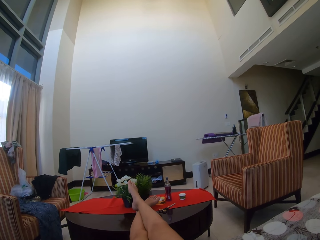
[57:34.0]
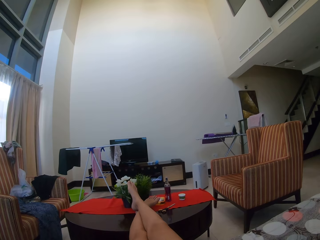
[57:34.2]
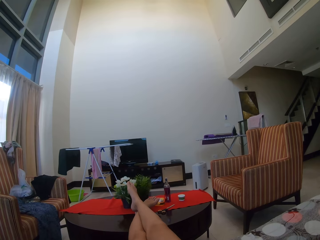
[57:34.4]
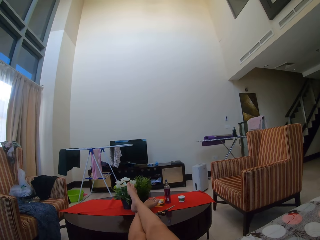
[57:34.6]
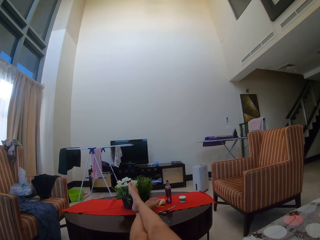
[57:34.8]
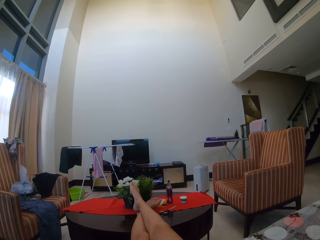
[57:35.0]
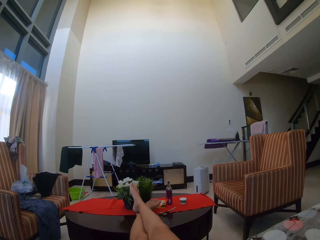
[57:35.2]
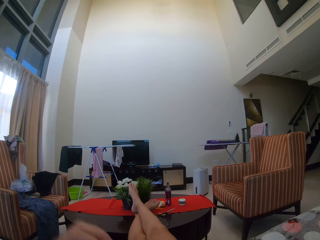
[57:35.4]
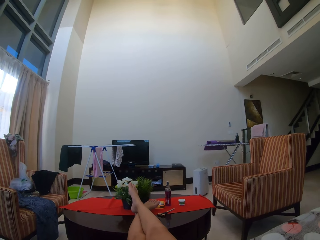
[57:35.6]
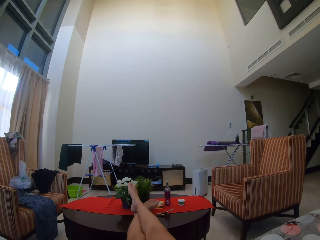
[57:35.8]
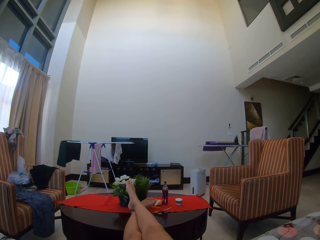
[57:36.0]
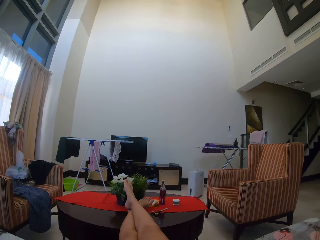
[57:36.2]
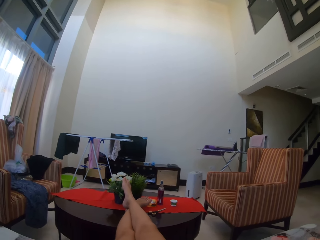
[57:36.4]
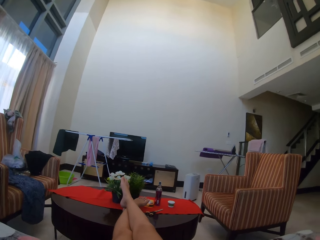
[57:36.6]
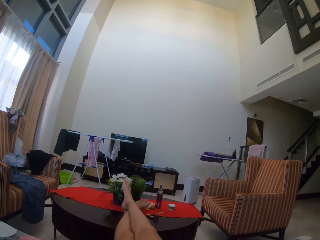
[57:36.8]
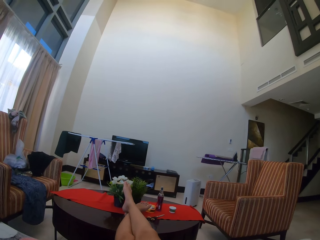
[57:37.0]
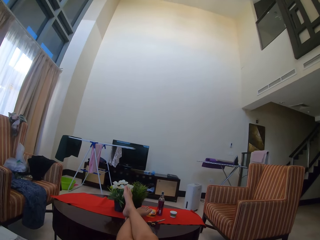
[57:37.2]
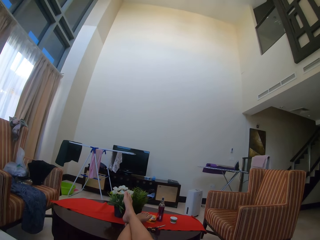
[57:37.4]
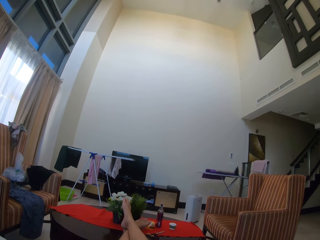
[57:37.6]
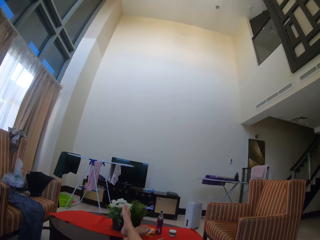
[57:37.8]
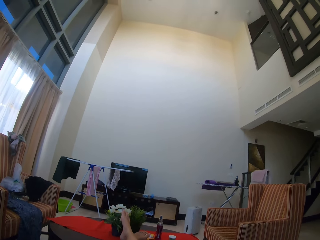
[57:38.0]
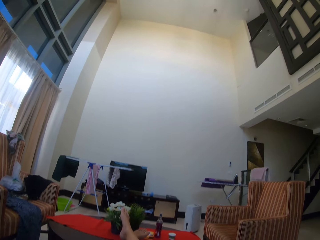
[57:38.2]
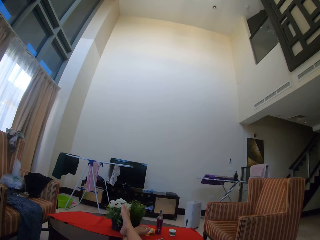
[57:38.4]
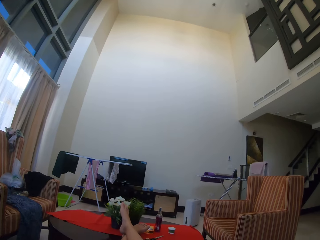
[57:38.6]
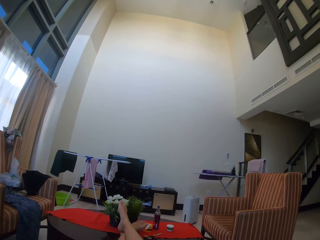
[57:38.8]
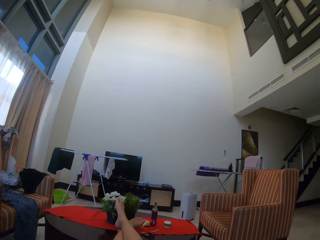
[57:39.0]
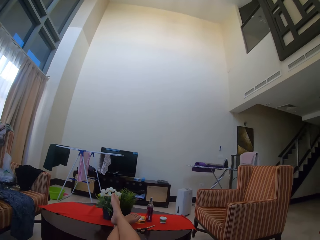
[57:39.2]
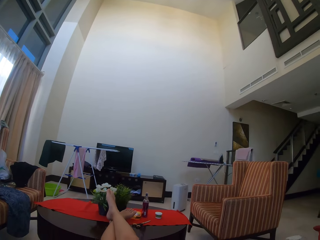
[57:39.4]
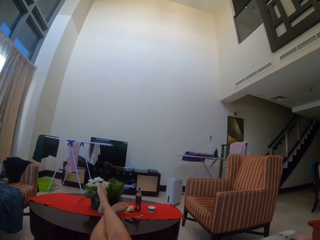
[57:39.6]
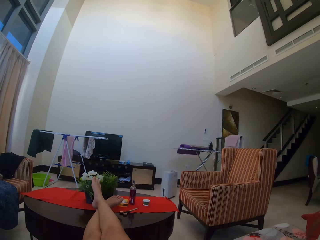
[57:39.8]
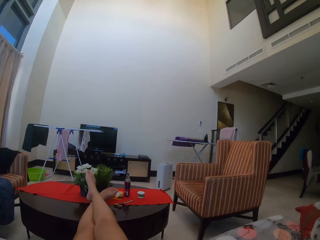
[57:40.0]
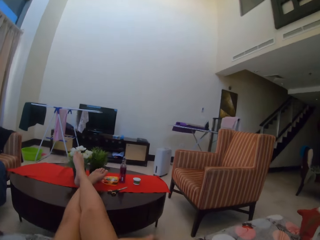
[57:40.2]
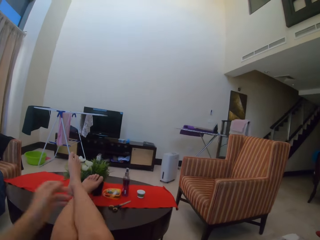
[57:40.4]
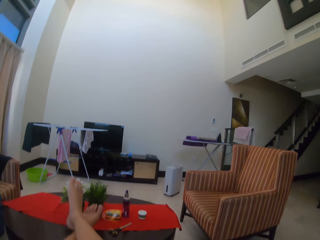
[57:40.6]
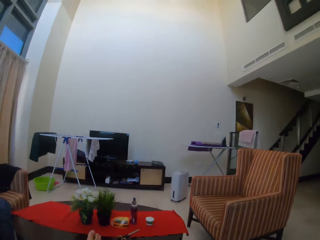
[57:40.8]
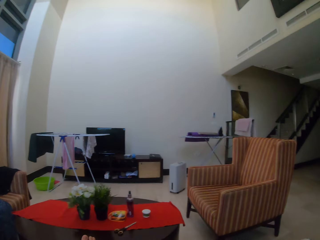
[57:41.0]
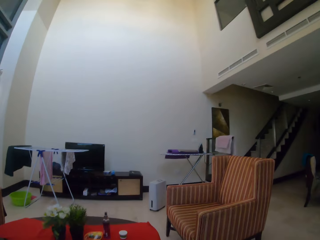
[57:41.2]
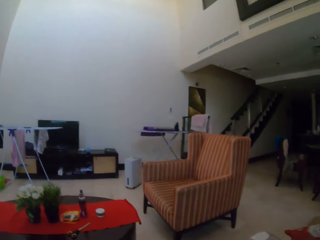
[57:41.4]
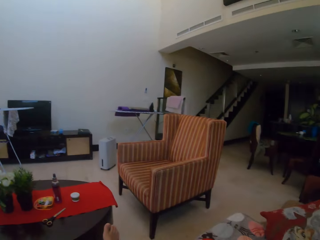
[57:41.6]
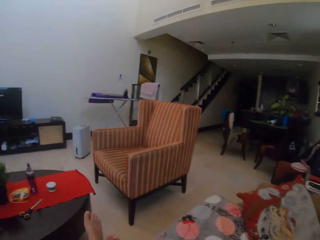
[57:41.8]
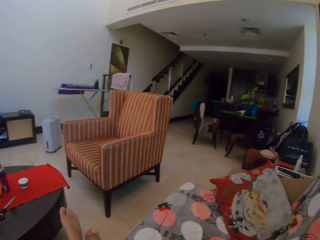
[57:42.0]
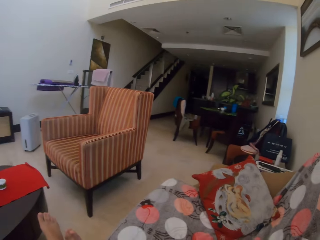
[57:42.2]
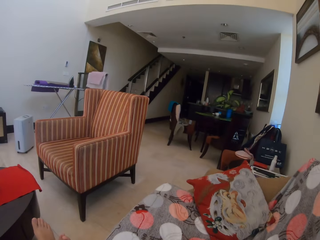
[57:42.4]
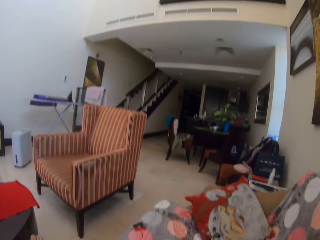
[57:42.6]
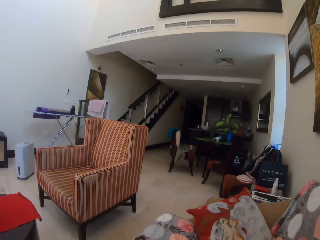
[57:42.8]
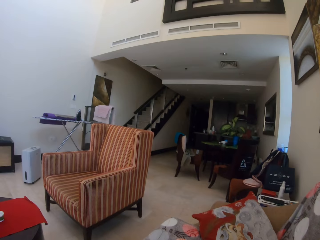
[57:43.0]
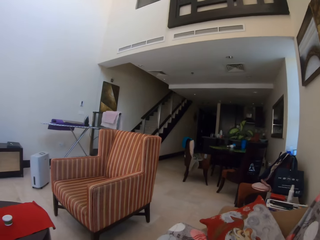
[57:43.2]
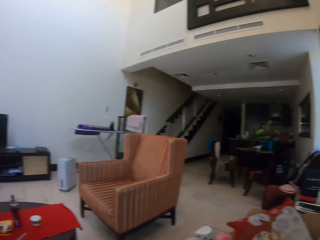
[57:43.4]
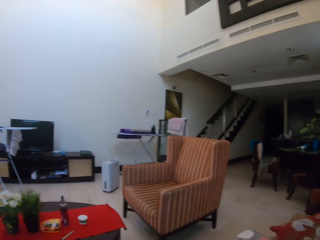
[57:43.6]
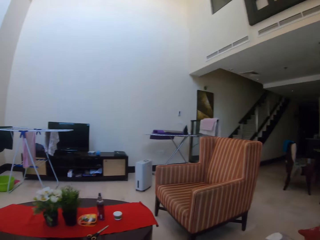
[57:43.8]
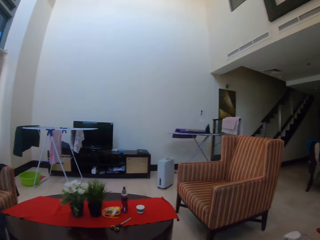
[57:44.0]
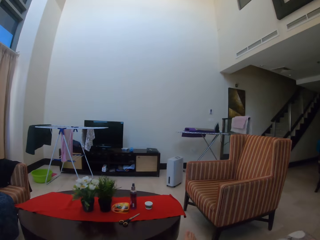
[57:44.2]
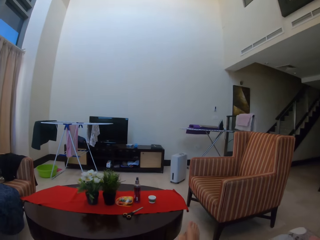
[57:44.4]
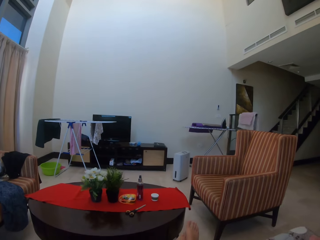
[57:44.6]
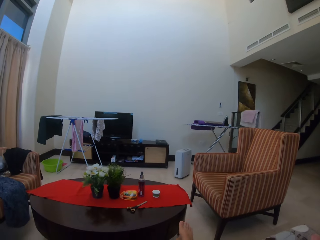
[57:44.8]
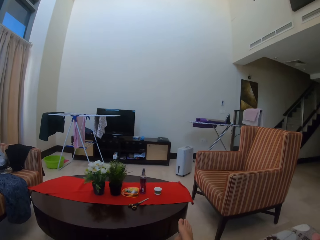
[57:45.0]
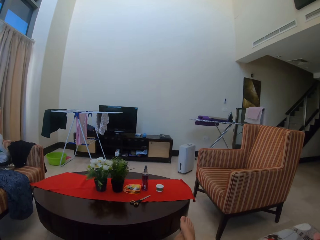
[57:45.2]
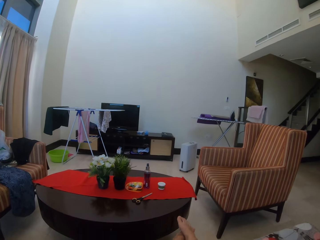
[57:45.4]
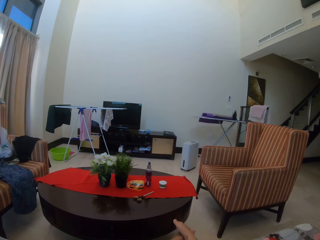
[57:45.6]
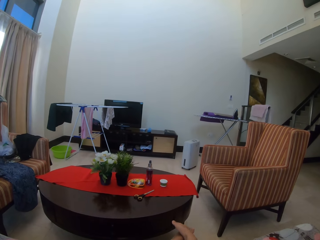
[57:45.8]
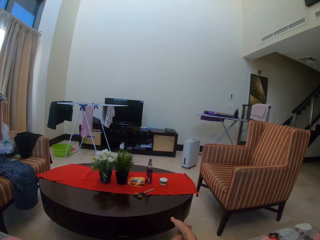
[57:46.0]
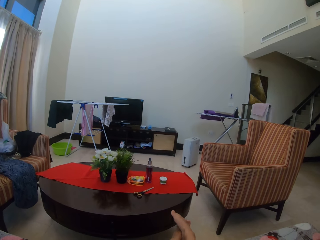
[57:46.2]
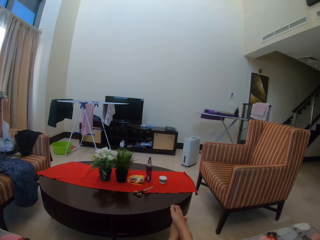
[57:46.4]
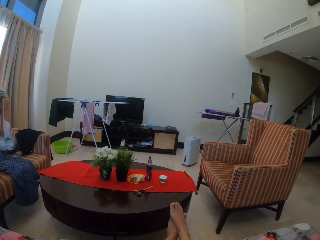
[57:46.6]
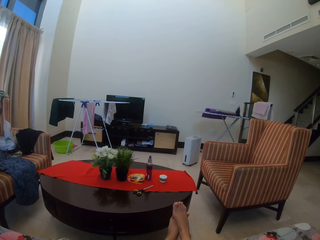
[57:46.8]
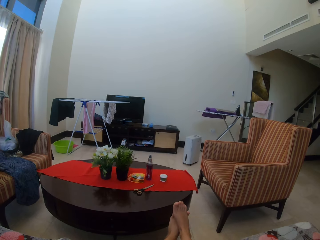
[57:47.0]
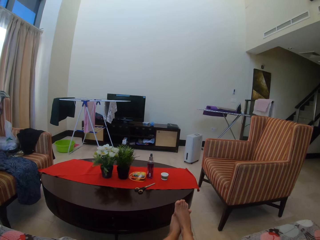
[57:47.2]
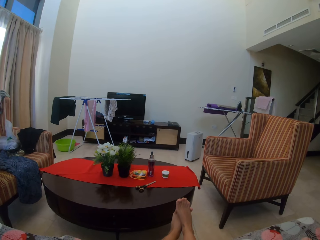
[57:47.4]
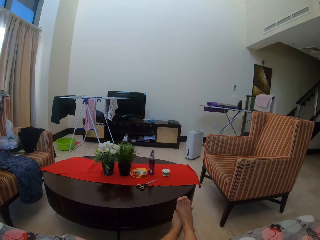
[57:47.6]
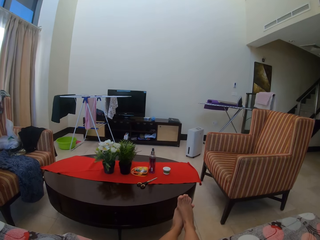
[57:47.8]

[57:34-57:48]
The camera wearer moves her left hand. She removes her legs from the table. She looks around the room. She stretches her leg.

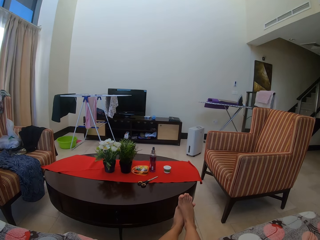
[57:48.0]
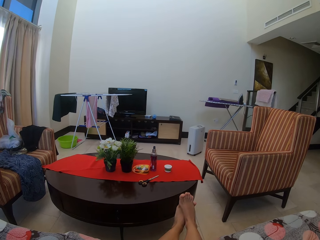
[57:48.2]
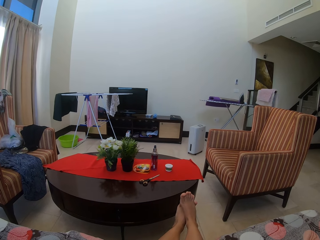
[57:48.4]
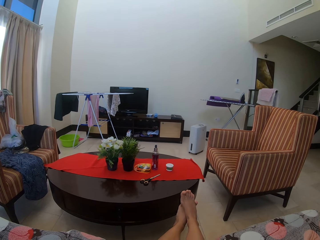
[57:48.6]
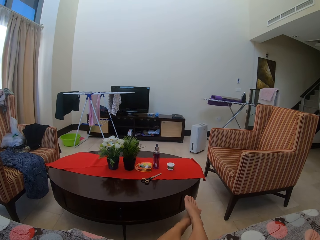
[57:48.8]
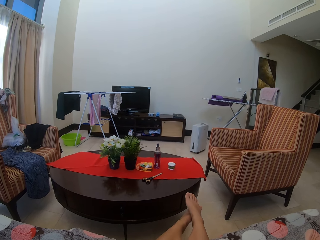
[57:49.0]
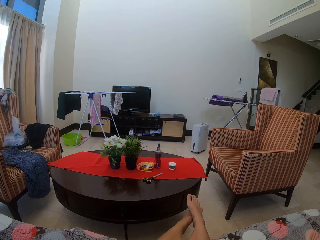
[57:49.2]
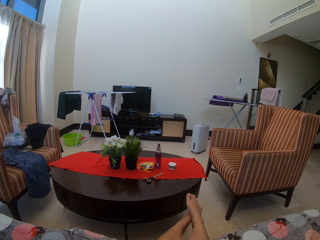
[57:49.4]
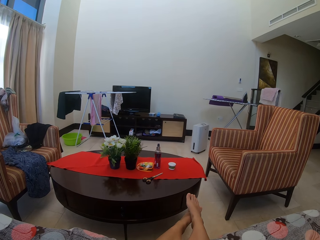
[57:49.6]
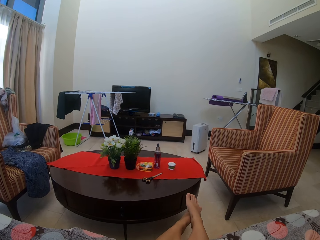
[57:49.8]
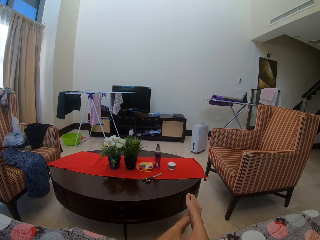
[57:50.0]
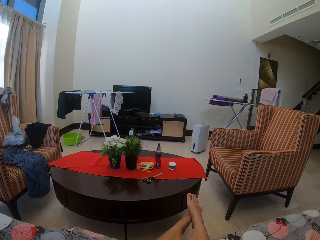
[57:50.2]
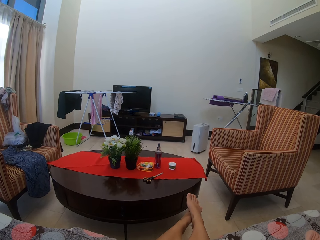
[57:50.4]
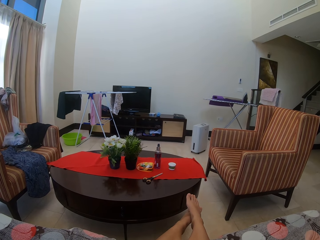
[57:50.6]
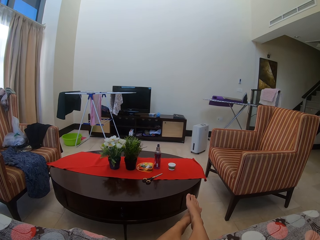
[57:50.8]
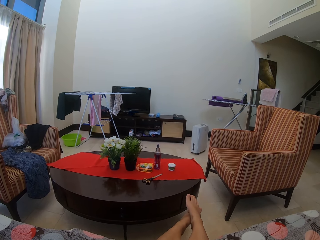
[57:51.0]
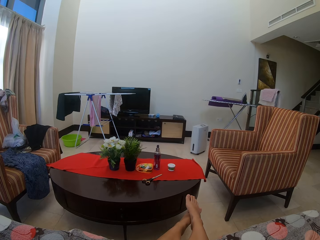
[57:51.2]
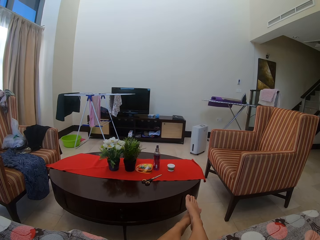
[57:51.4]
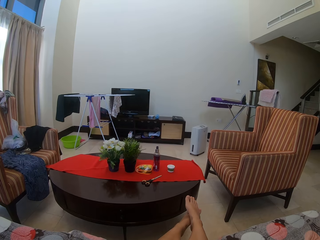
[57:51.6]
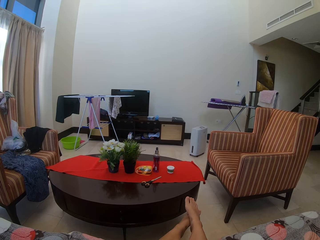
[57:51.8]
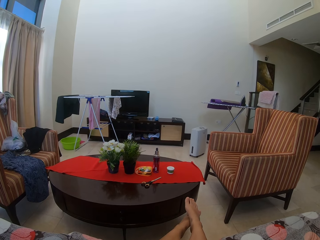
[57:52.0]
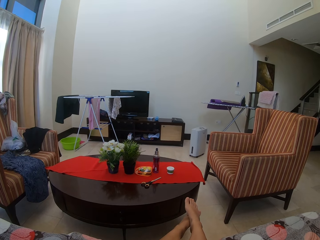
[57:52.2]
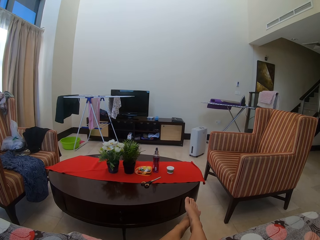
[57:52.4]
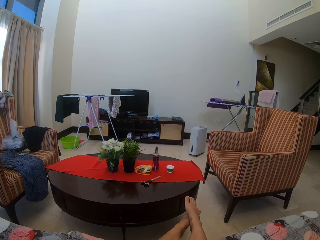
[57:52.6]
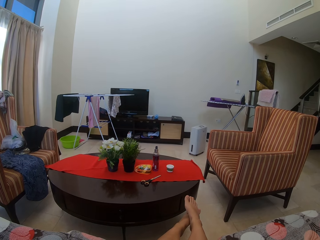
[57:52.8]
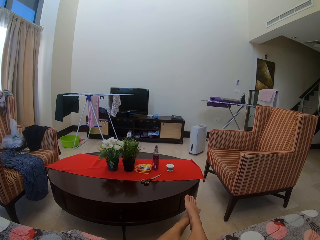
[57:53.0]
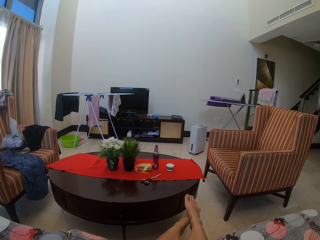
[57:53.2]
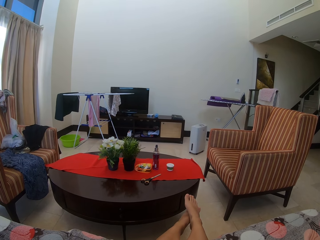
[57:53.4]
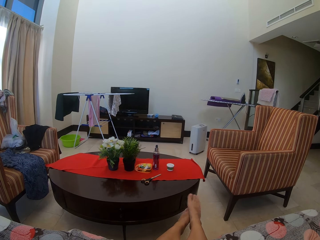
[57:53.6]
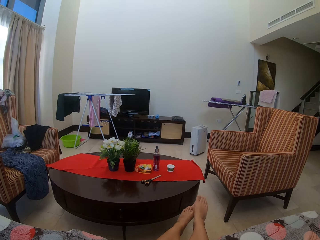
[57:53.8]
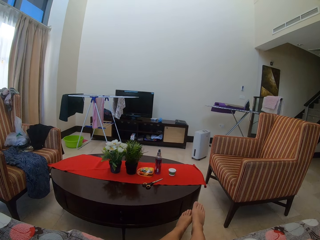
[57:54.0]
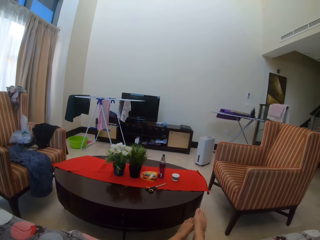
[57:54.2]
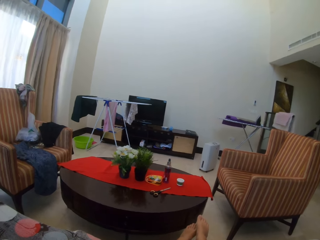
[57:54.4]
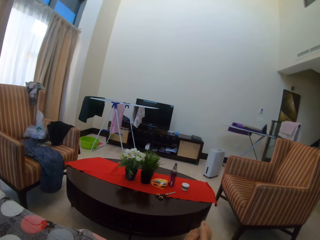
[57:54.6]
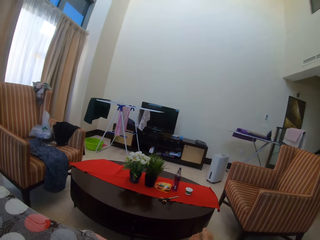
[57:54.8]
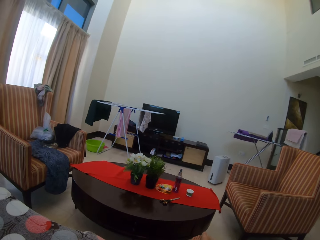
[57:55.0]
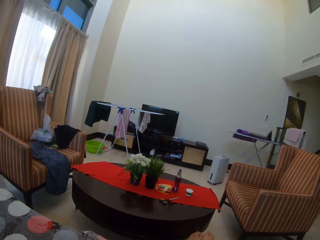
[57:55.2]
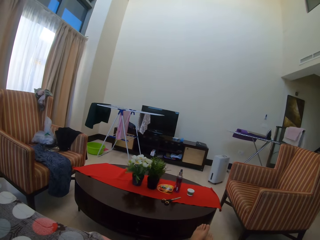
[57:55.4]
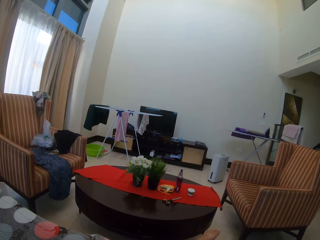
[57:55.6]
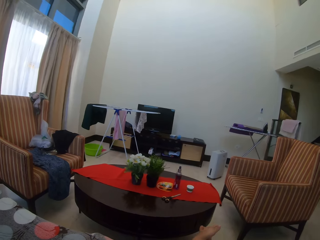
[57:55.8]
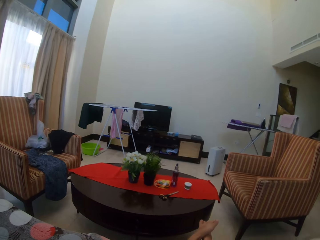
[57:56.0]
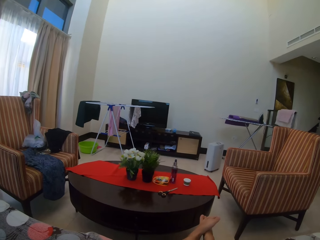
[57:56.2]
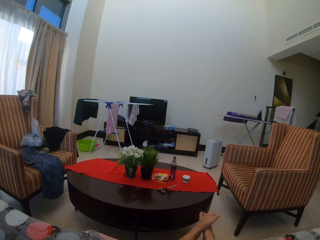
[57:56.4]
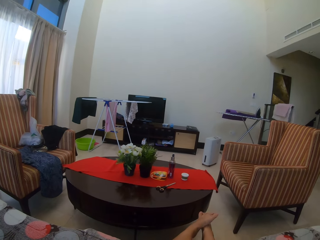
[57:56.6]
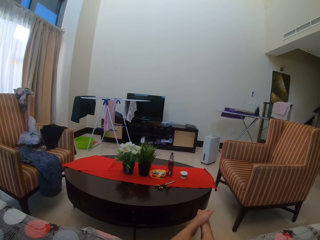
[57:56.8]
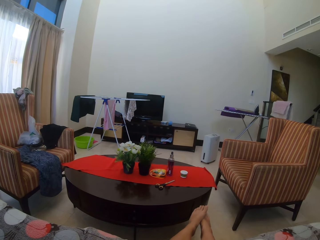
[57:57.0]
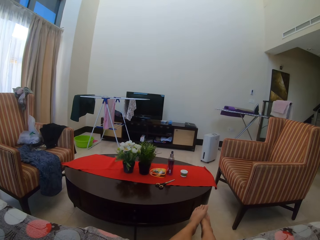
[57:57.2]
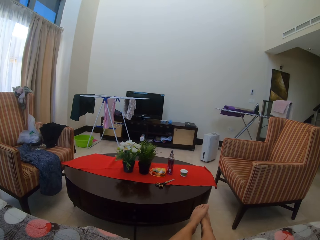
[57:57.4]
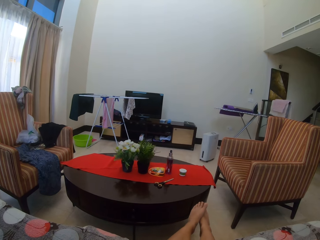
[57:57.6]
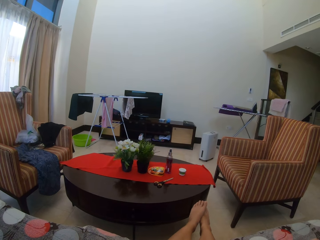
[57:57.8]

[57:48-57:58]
The camera wearer steps on her feet. She looks at the room.
